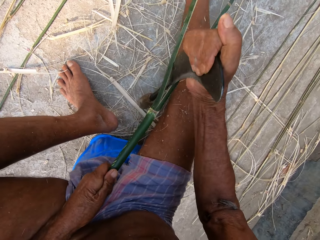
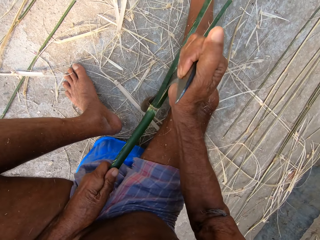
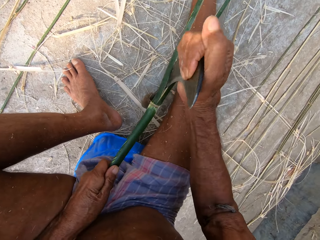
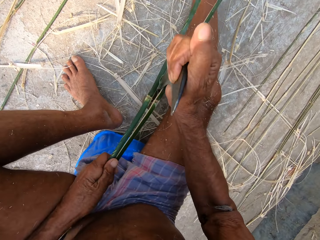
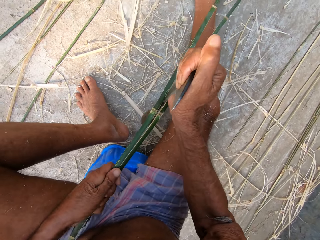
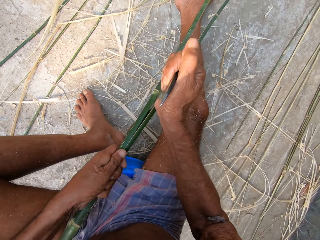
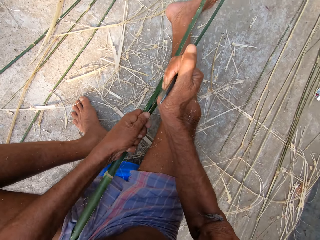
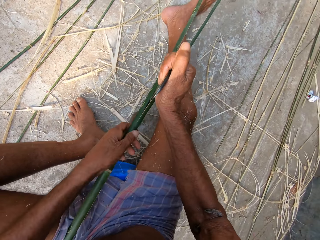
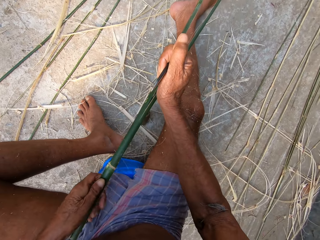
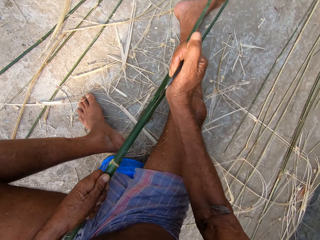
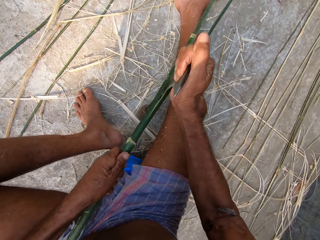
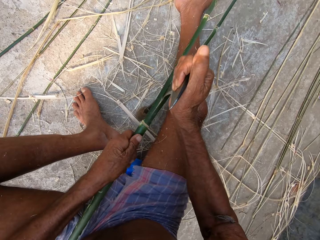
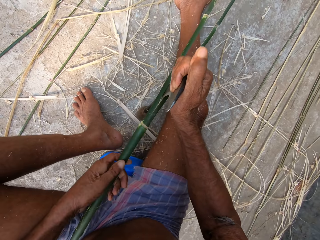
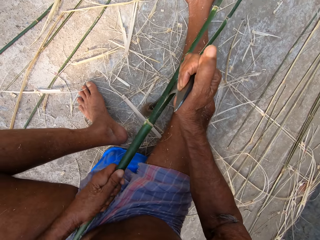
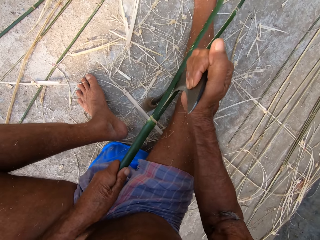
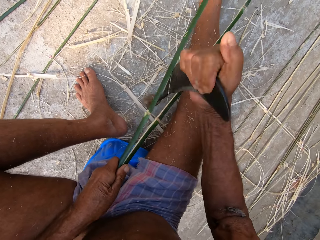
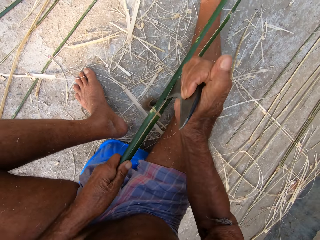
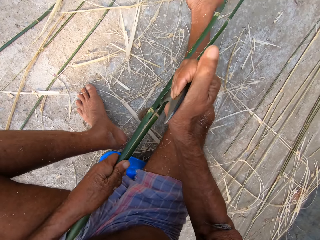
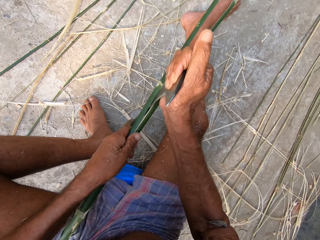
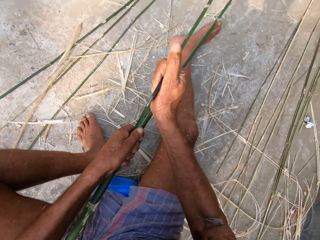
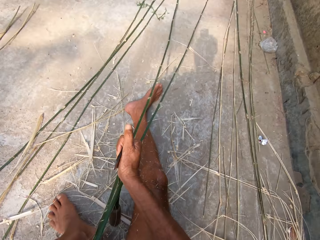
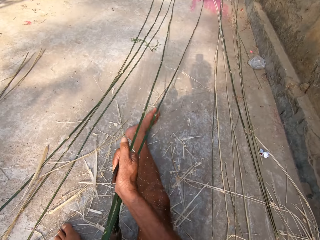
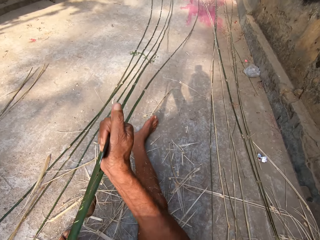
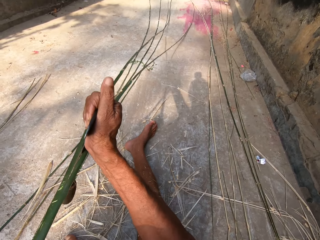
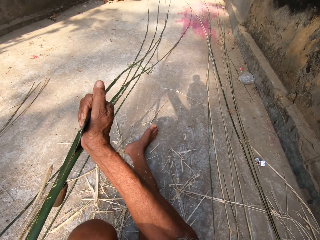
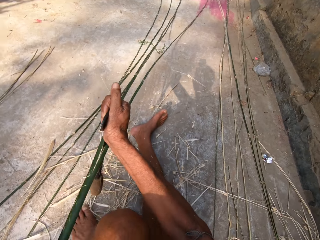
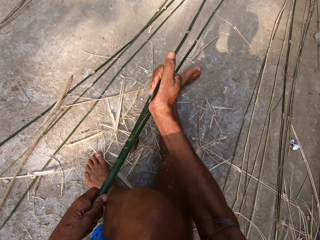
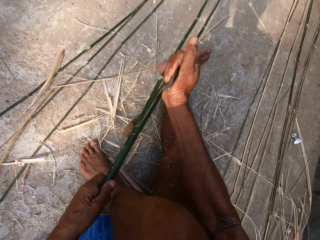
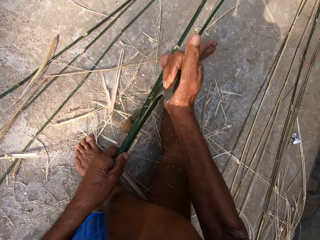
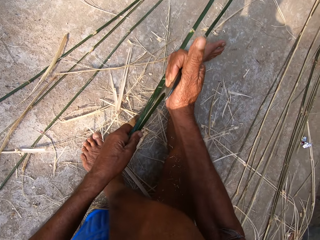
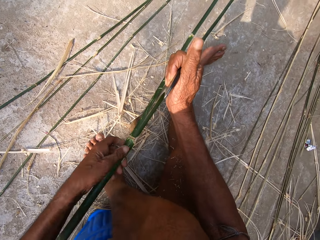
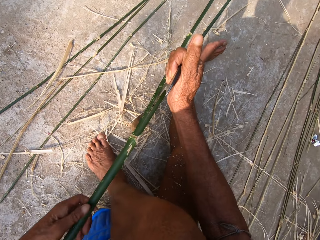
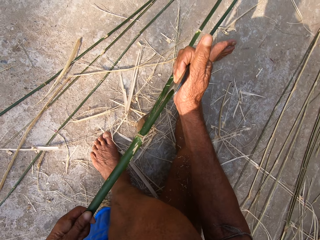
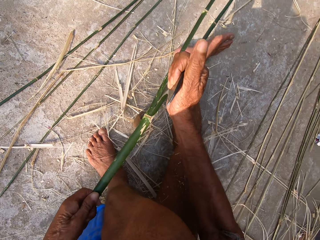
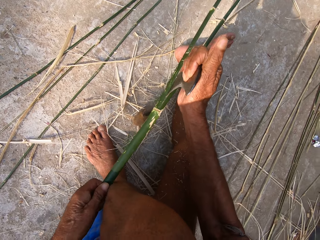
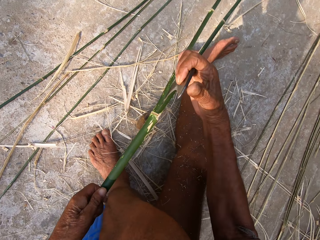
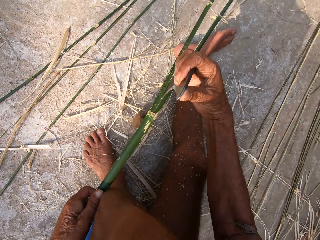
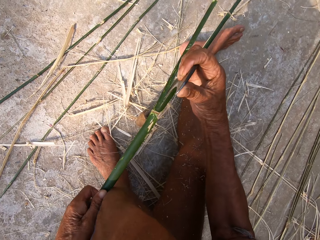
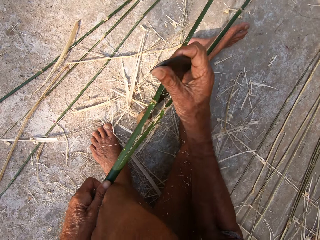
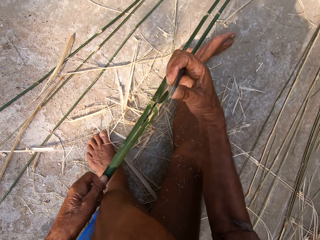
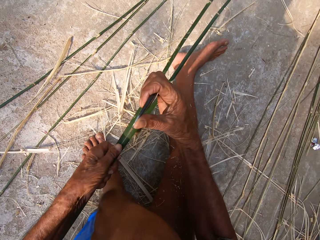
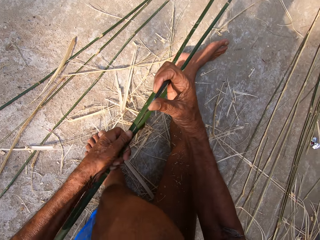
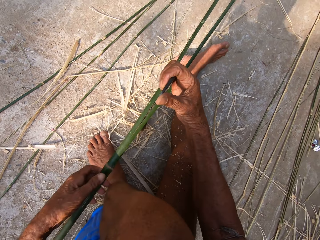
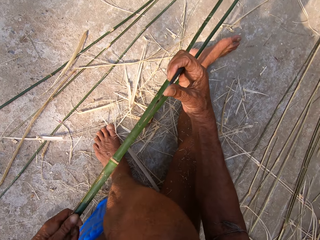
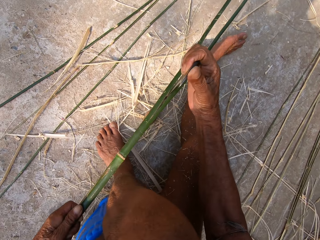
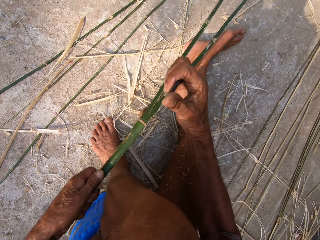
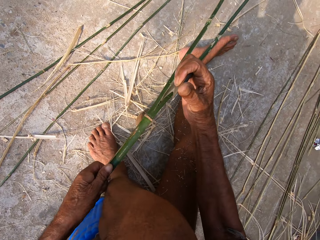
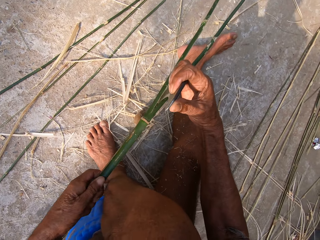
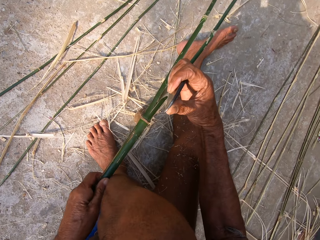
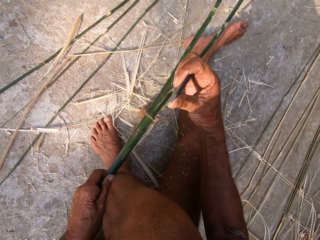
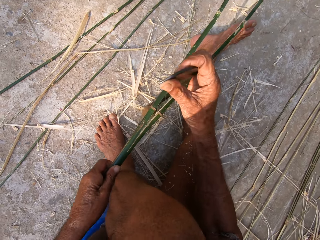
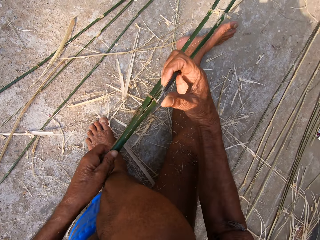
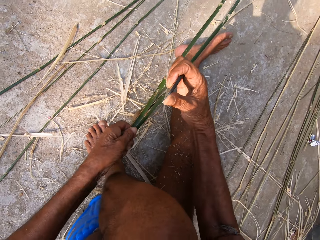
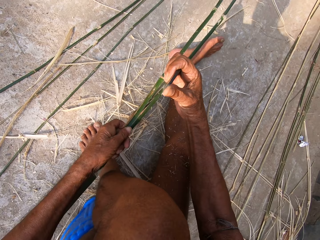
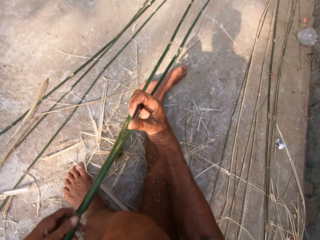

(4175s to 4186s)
The camera wearer lifts the sickle from the floor with his right hand. He places the sickle in his right hand on the floor. He slices the bamboo strip in his left hand with the sickle in his right hand.

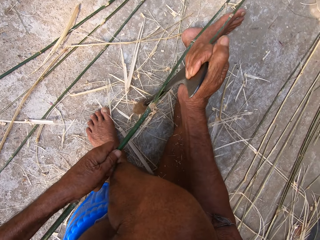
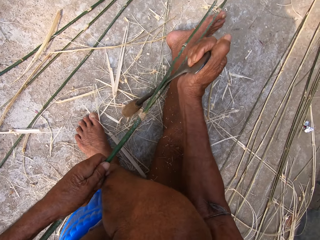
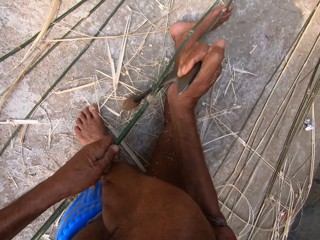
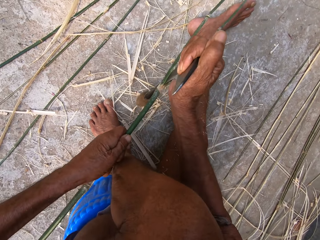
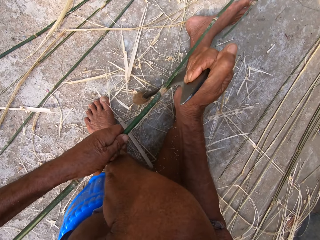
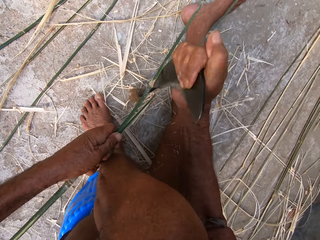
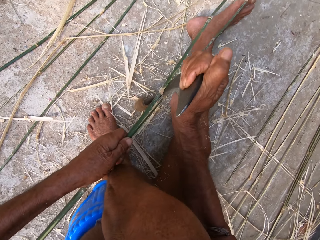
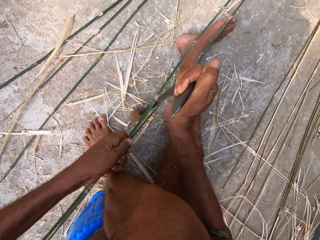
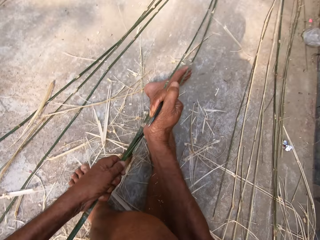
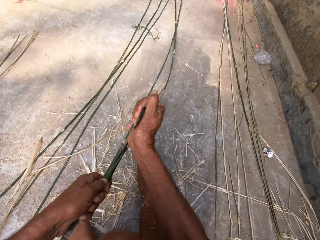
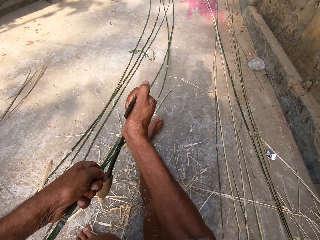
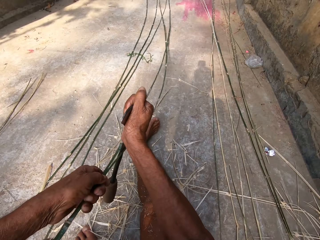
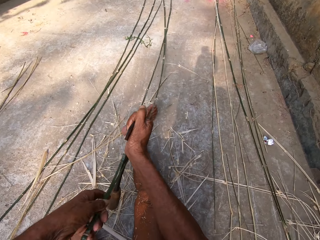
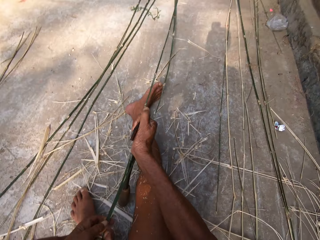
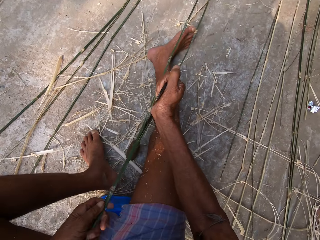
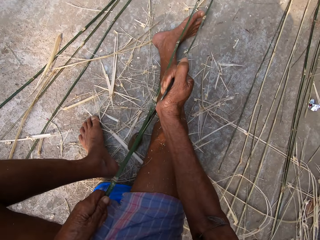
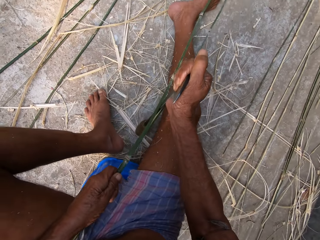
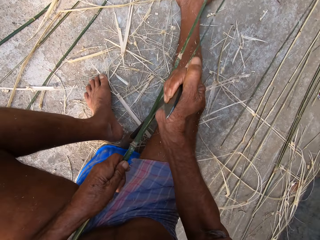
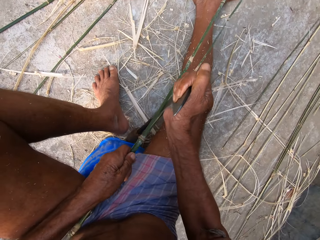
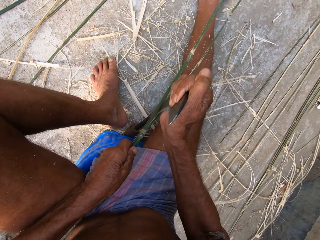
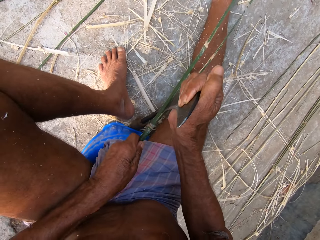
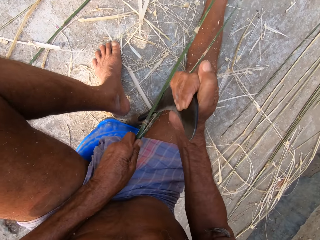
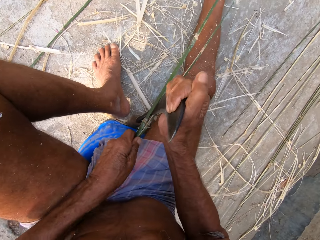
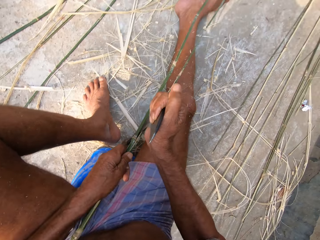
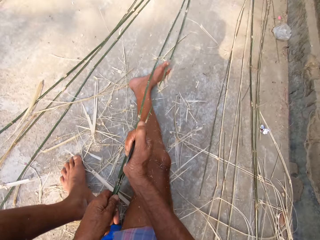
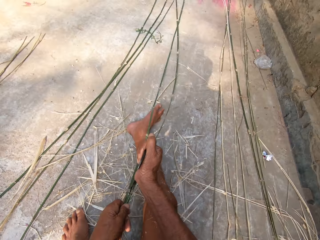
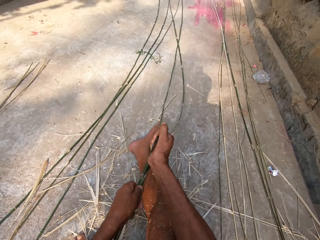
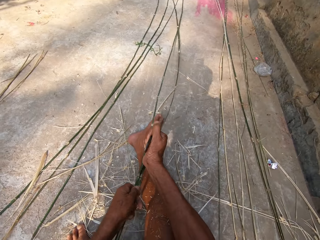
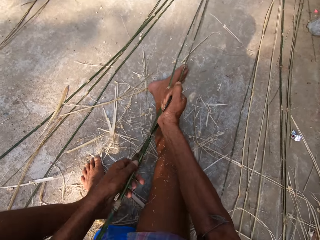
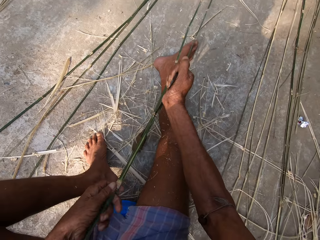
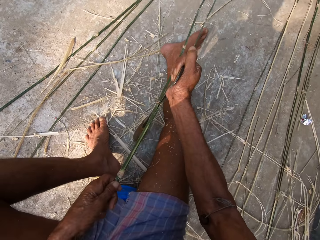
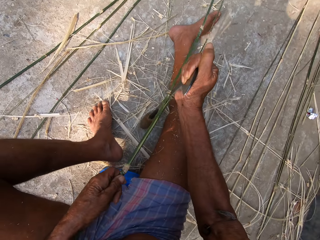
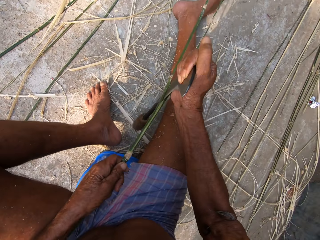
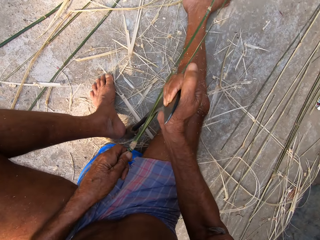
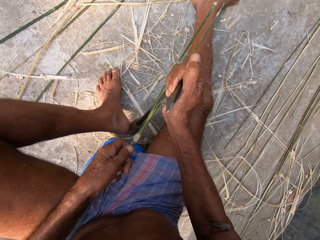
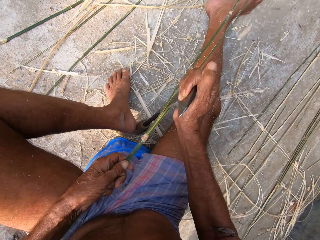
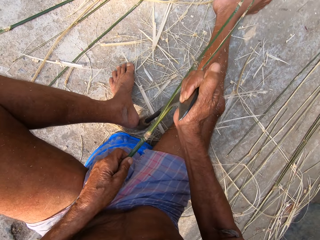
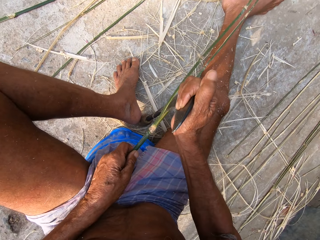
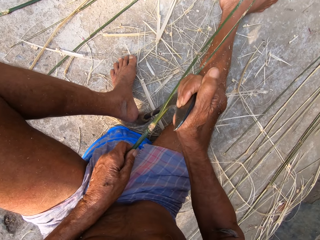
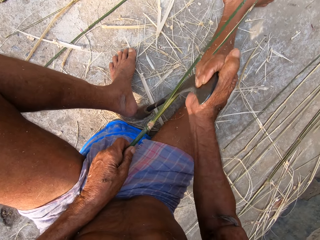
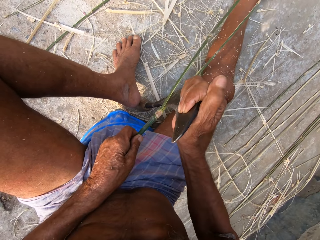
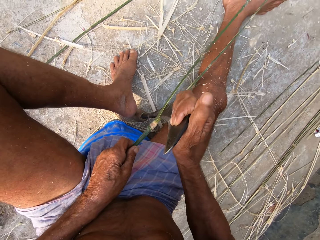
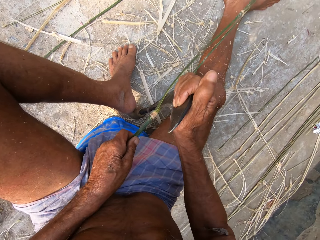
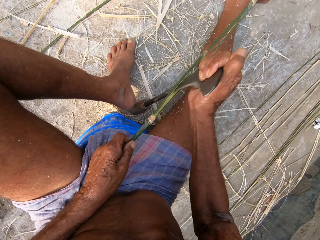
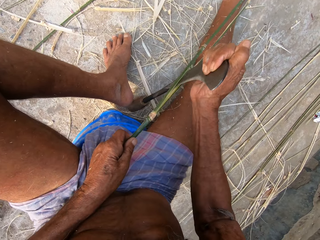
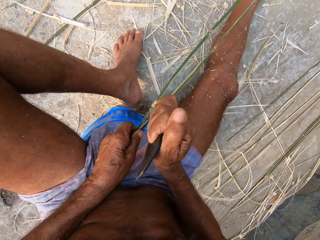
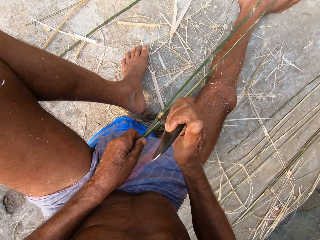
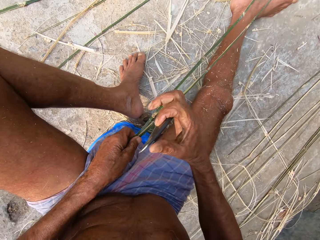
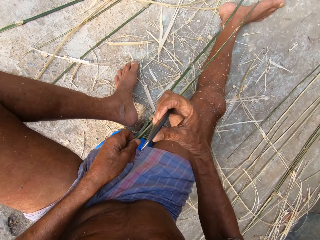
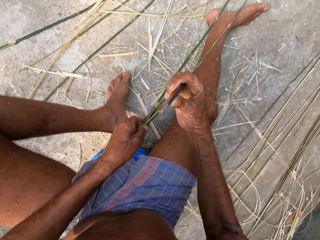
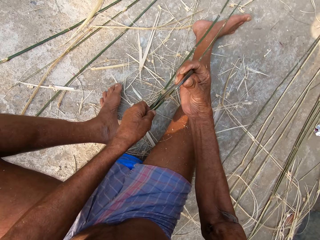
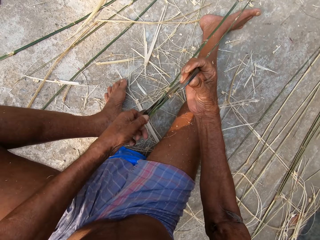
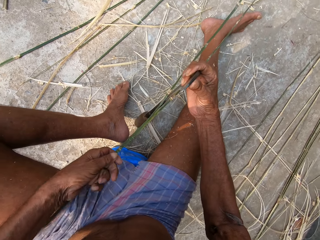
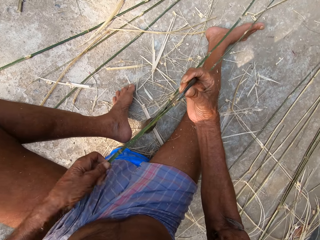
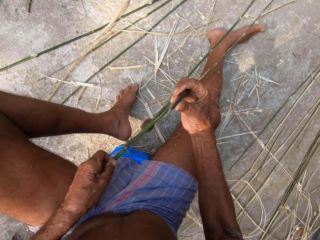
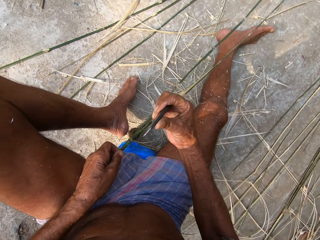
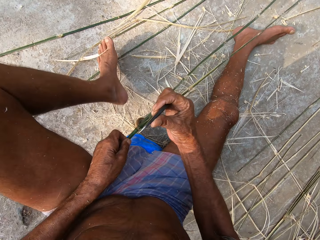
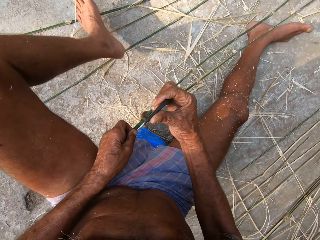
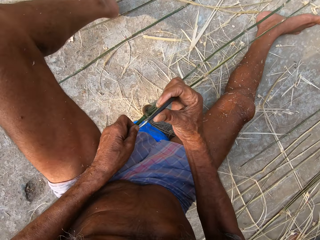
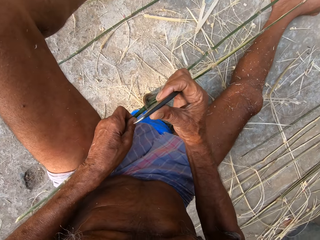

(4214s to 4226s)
The camera wearer lifts the sickle from the floor with his right hand. He places the sickle in his right hand on the floor. He slices the bamboo strip in his left hand with the sickle in his right hand.
